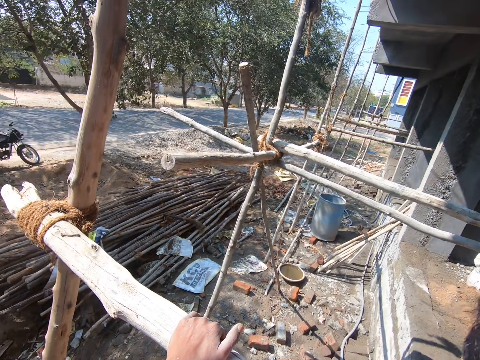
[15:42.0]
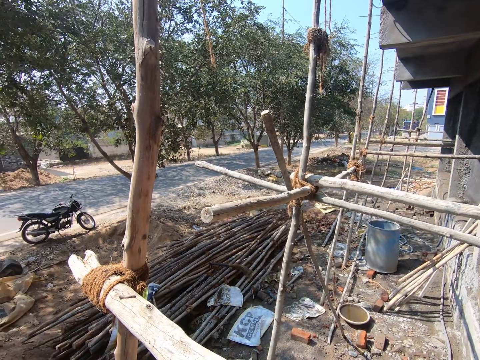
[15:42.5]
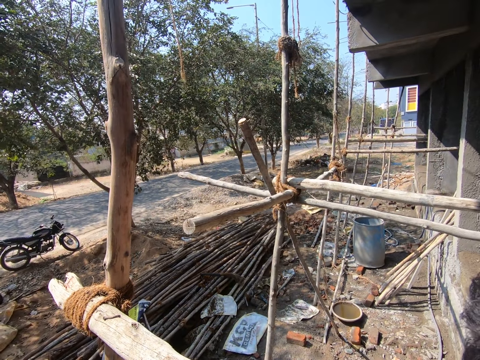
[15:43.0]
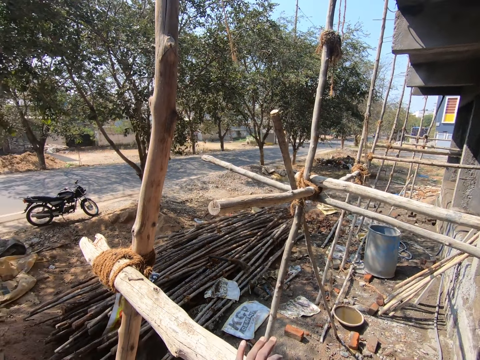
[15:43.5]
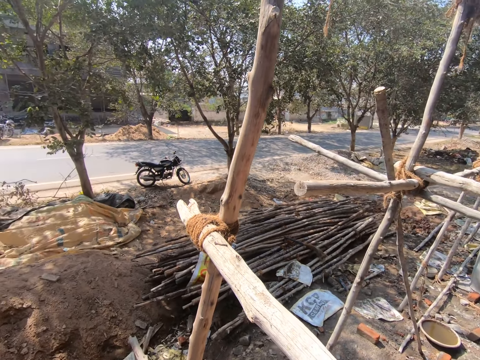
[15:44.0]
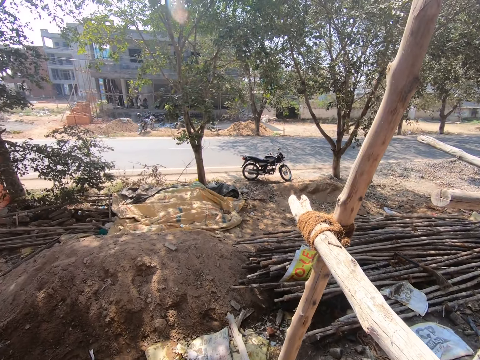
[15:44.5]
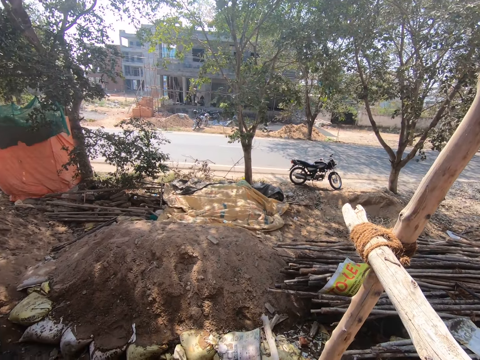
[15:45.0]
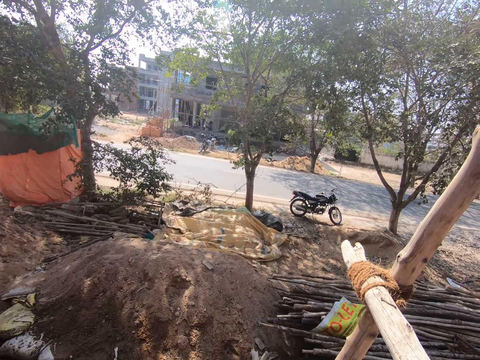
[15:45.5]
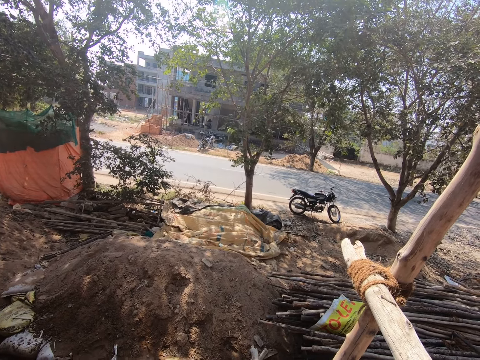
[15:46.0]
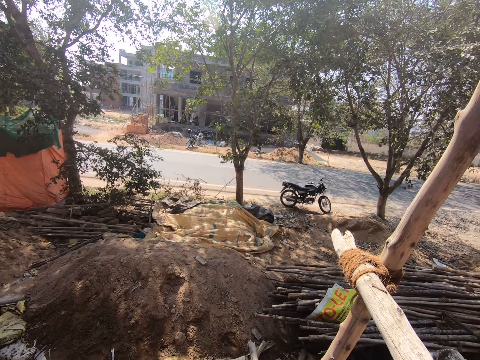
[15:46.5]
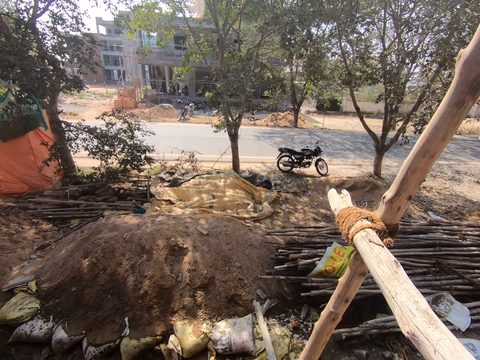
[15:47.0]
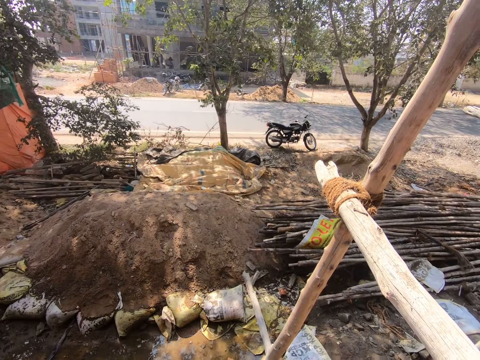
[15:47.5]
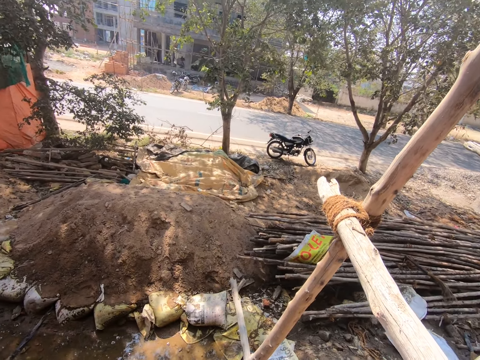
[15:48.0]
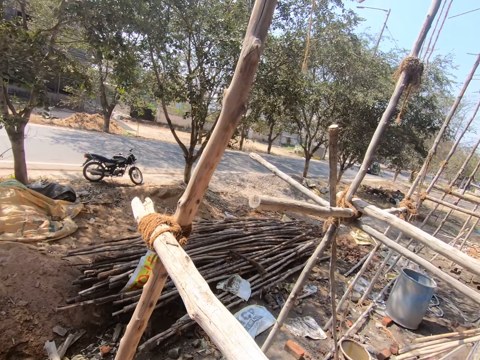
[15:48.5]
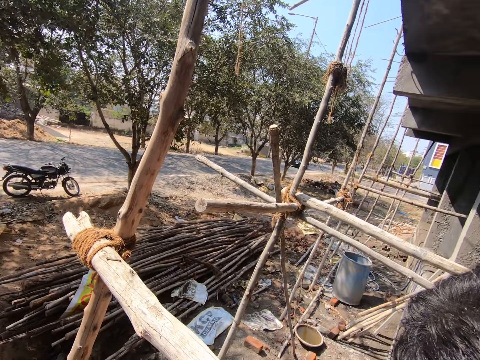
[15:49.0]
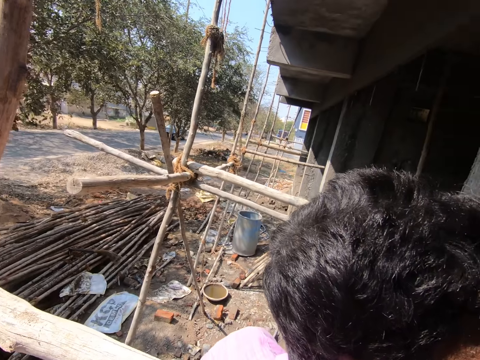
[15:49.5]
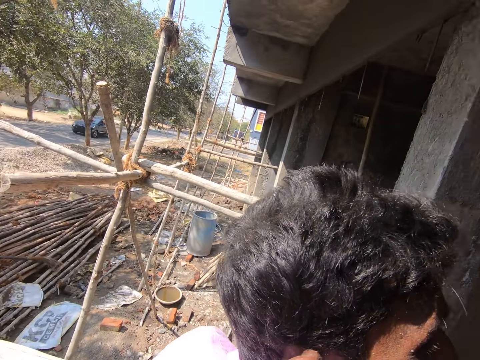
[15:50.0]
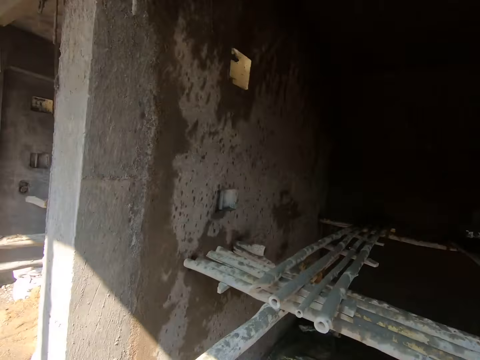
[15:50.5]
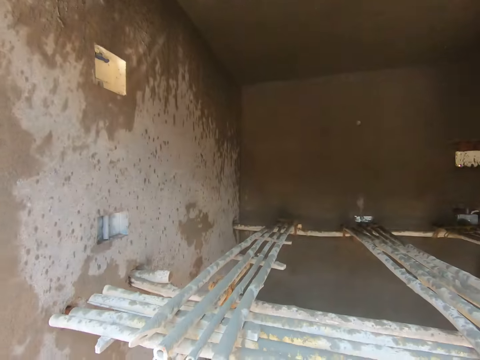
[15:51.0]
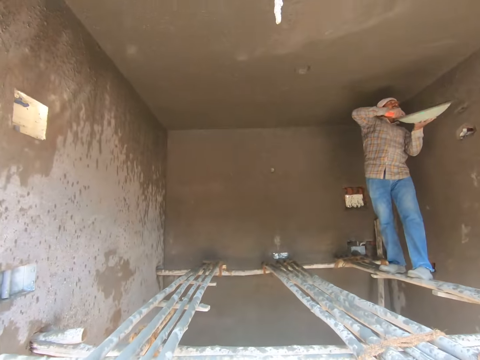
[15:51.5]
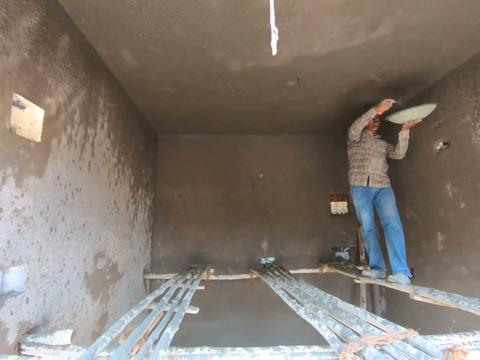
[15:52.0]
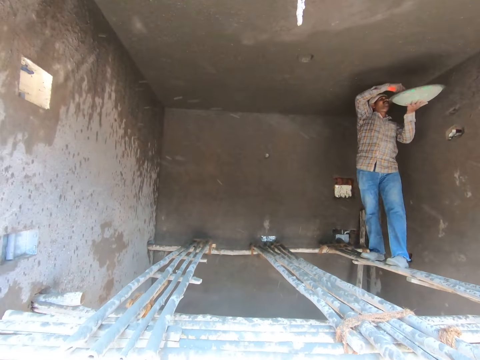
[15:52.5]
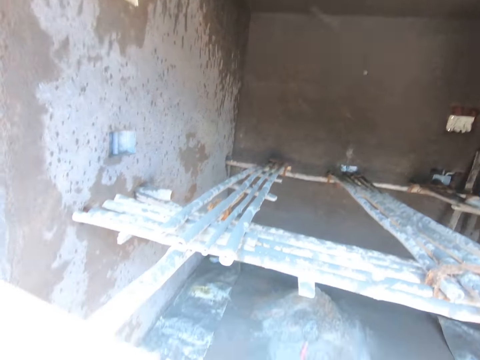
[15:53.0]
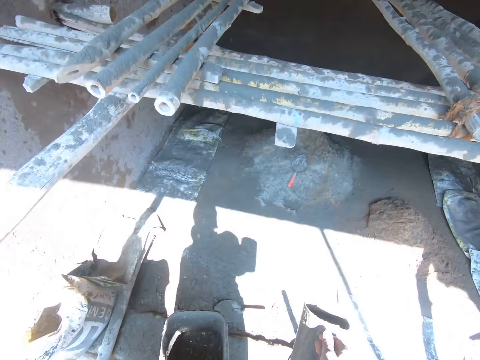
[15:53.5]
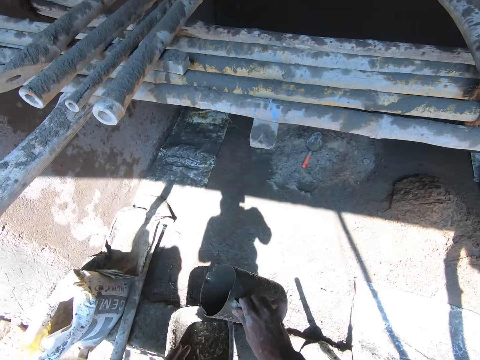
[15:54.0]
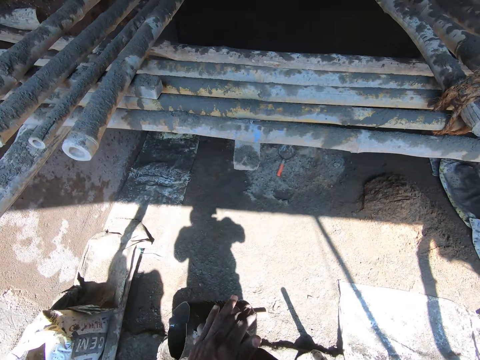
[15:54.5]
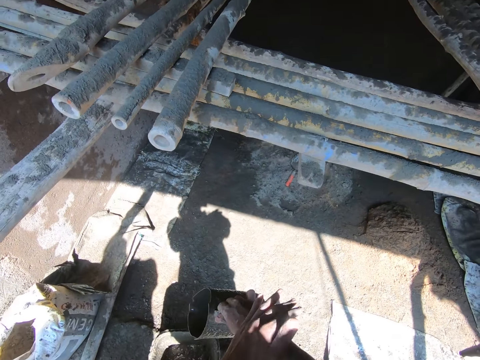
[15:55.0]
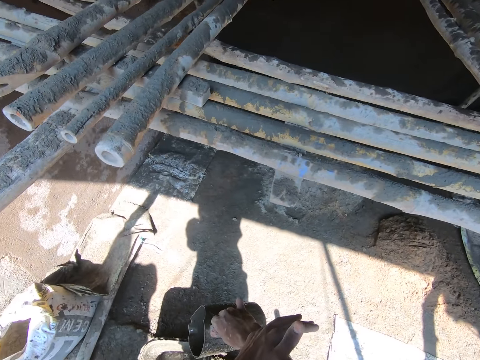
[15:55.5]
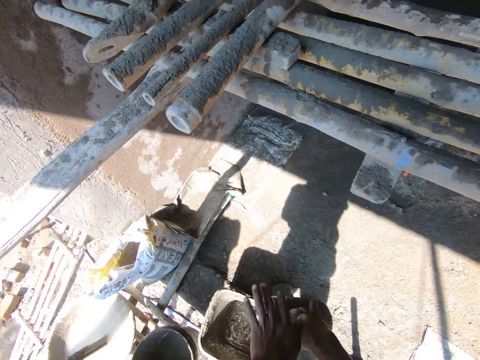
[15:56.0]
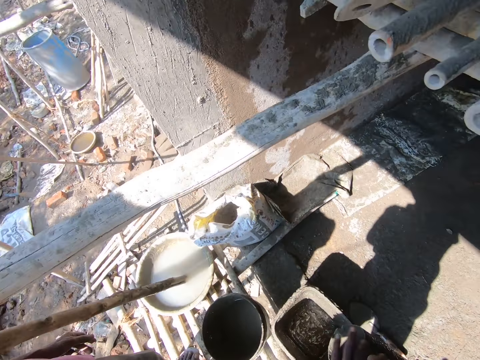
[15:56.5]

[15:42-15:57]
The camera wearer converses with a man. The man plasters the wall. The camera wearer wipes a hand.

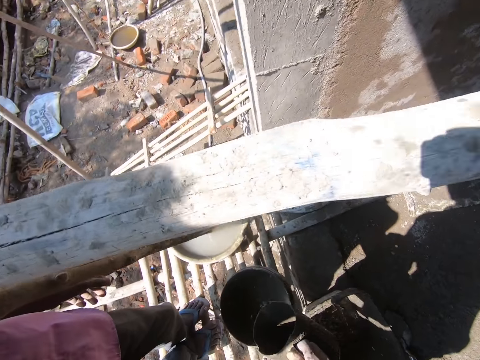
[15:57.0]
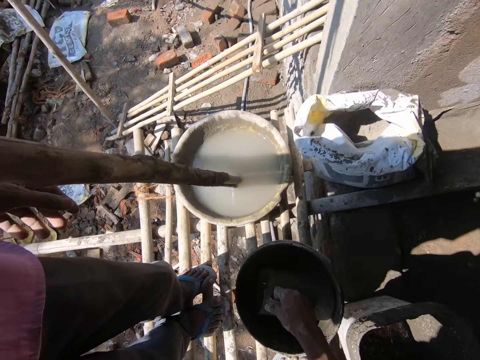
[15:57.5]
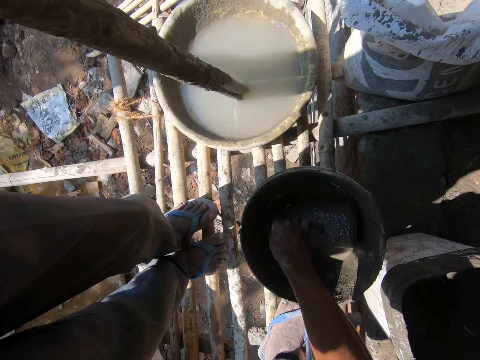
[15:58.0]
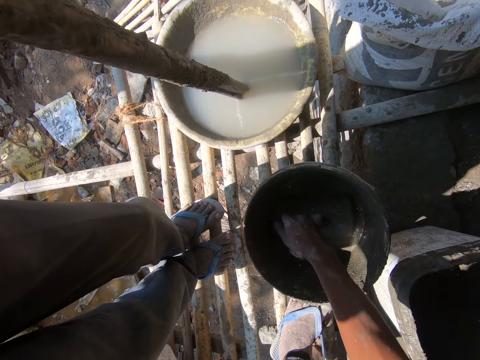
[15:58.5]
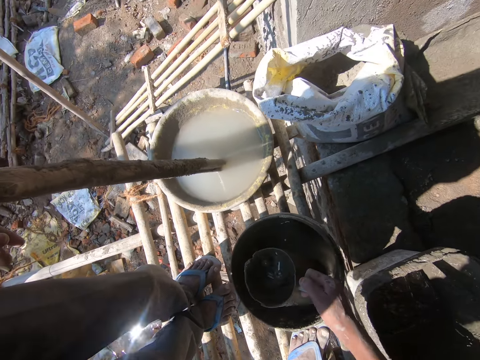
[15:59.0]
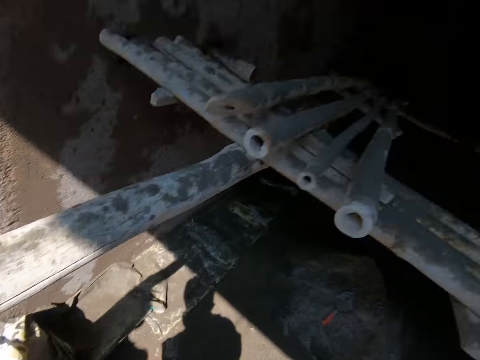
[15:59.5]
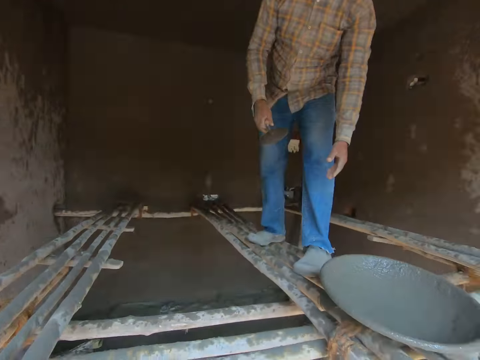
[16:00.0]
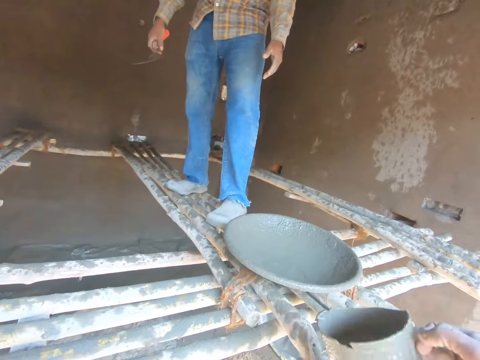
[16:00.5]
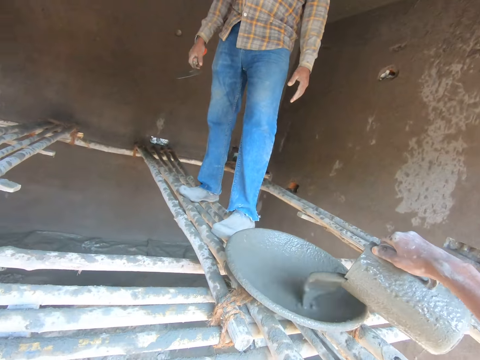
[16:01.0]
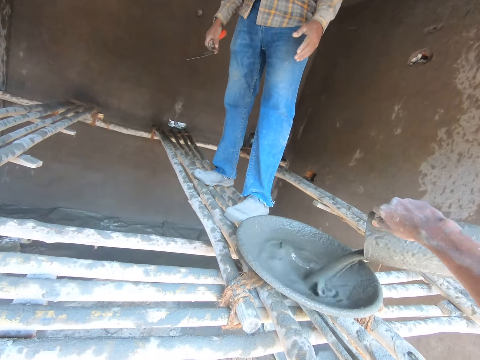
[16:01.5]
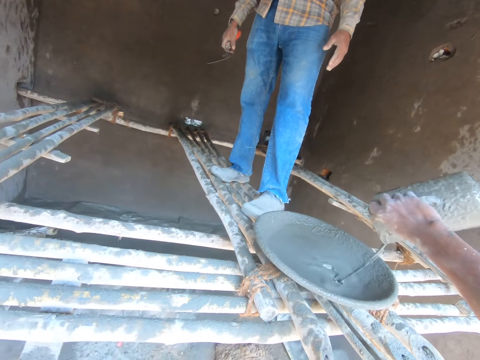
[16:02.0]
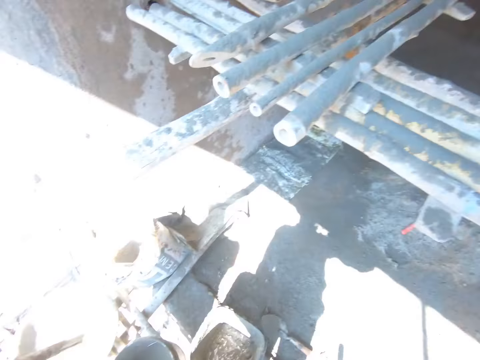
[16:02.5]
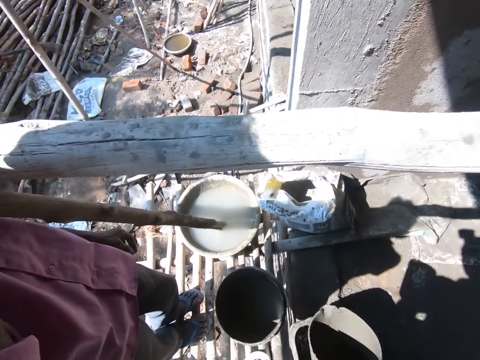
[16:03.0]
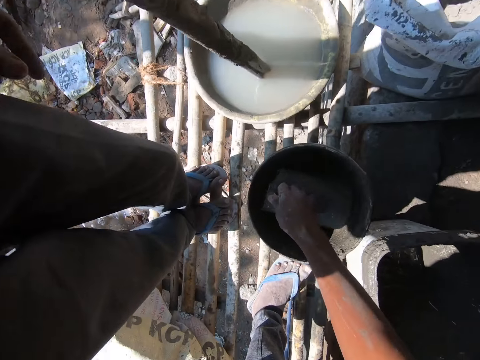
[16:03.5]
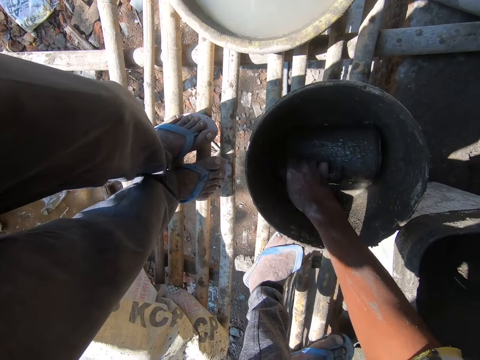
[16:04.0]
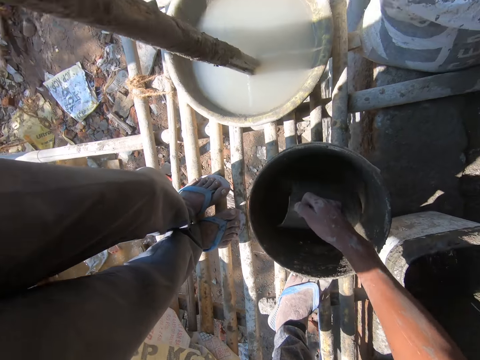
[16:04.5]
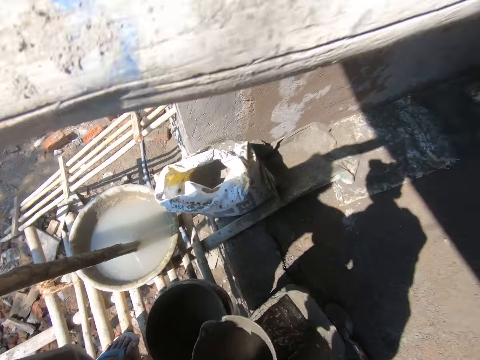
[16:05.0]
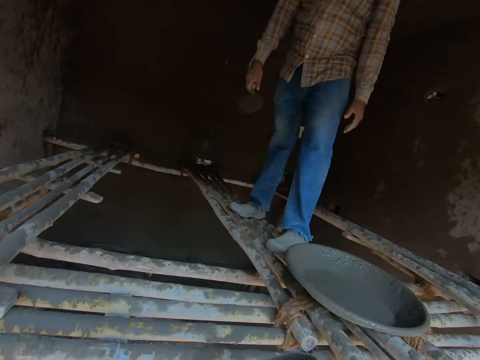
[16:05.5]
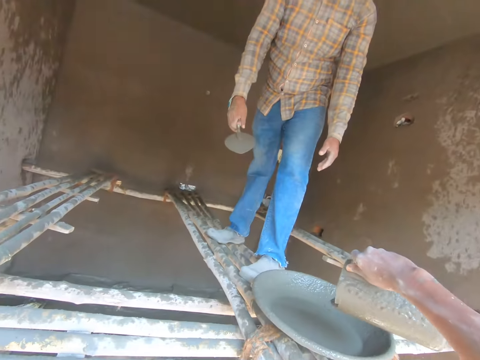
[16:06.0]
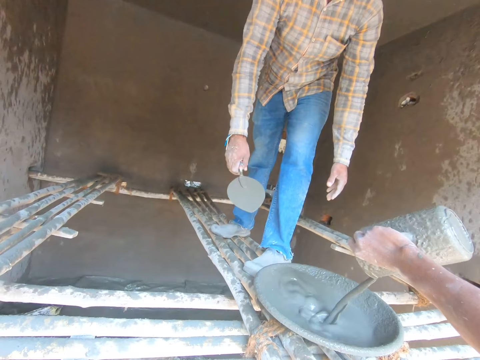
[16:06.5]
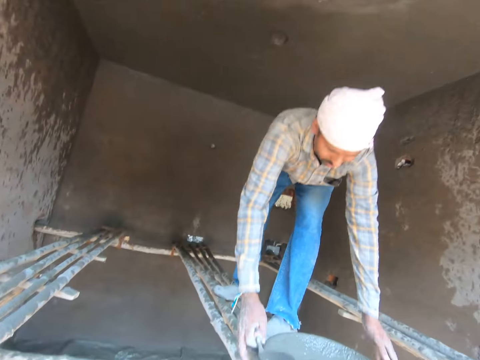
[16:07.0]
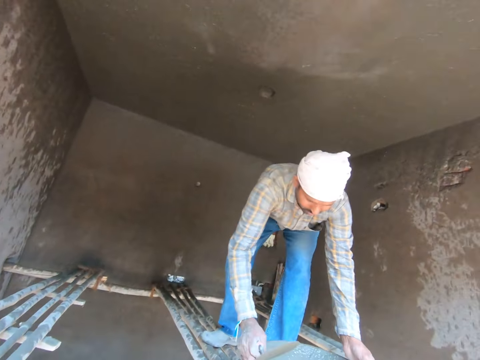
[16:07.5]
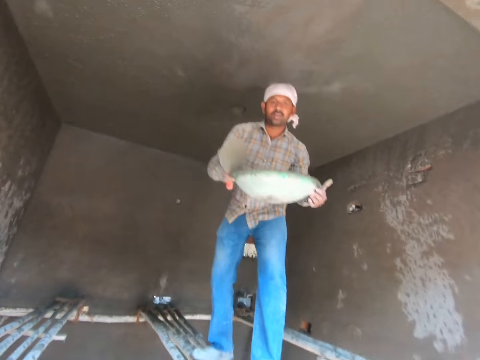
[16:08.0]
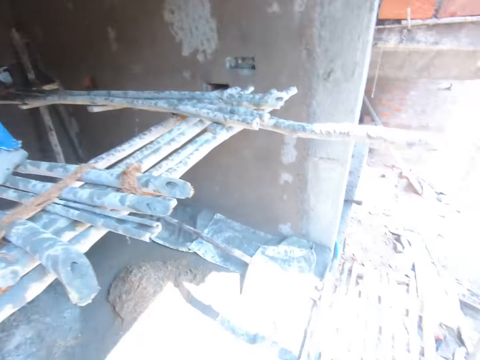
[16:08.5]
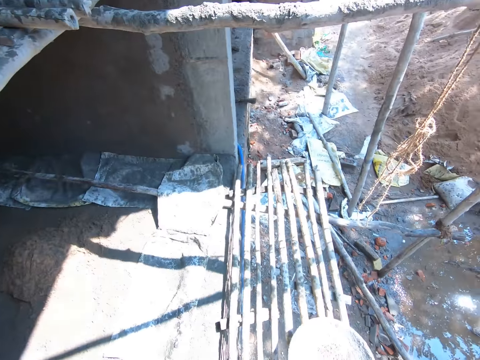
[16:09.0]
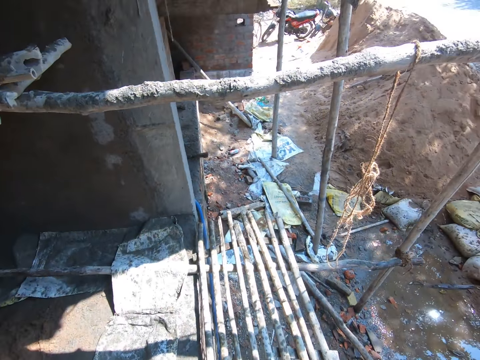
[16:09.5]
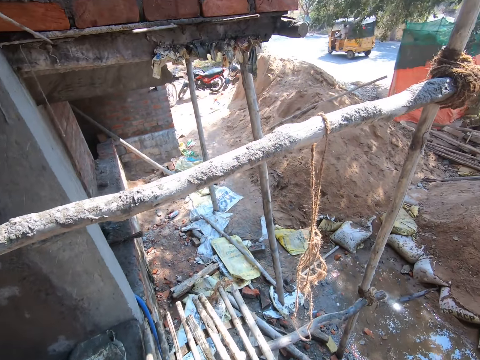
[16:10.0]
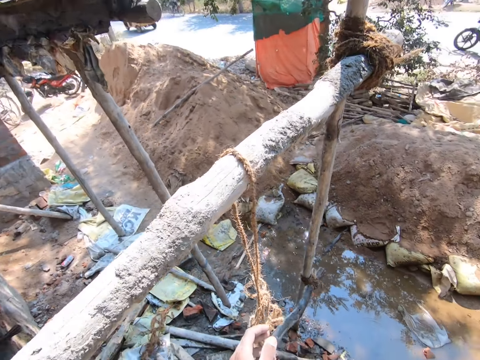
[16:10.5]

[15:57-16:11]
The camera wearer fetches cement slurry with a jug. They pour the cement slurry into the tasla. They fetch the cement slurry with the jug. They pour the cement slurry into the tasla. They look around. A man plasters the wall.
